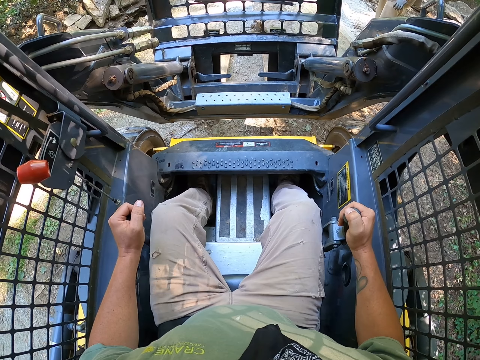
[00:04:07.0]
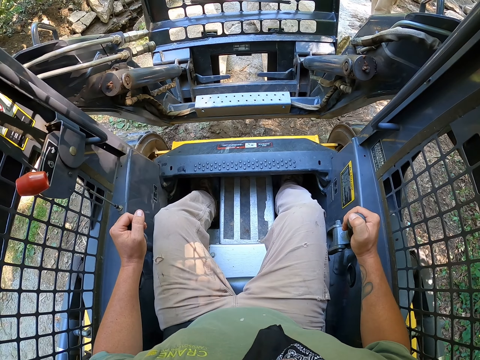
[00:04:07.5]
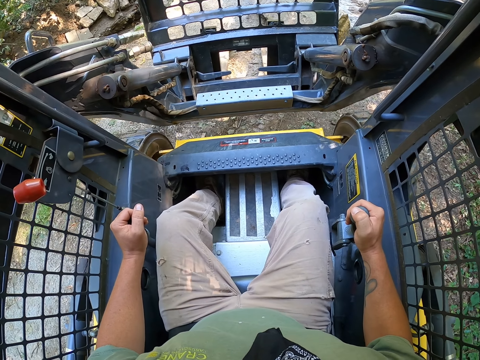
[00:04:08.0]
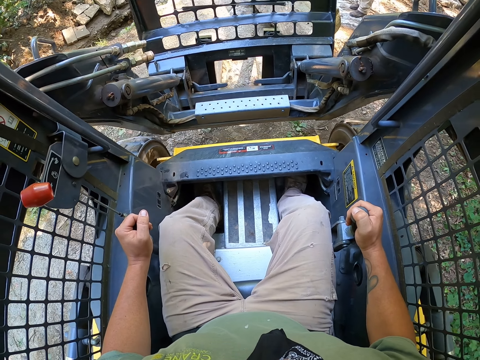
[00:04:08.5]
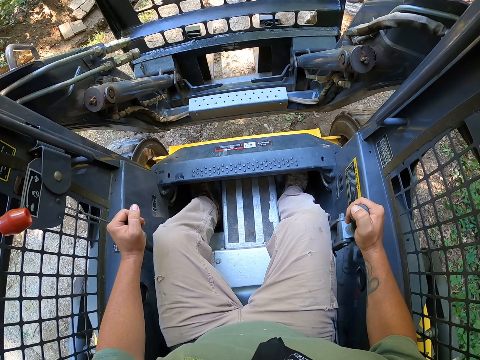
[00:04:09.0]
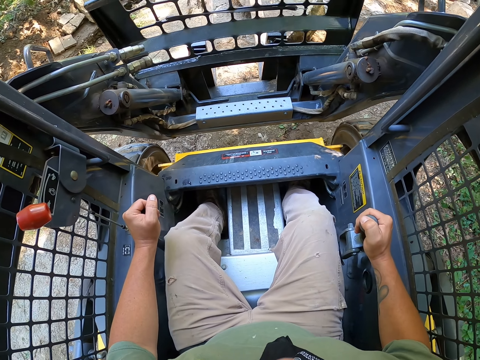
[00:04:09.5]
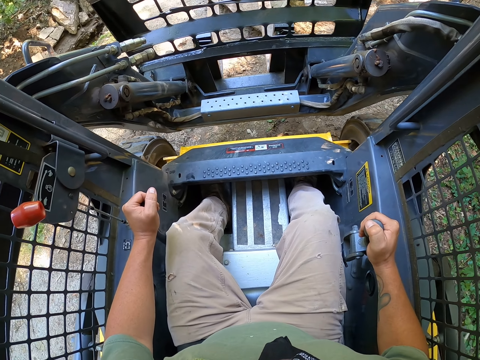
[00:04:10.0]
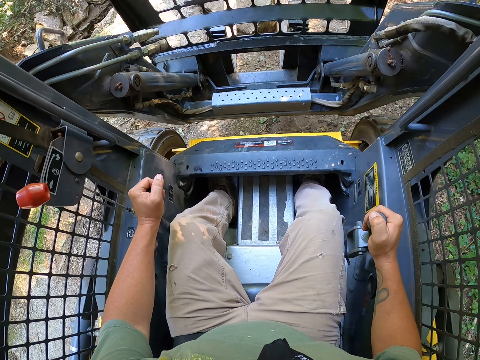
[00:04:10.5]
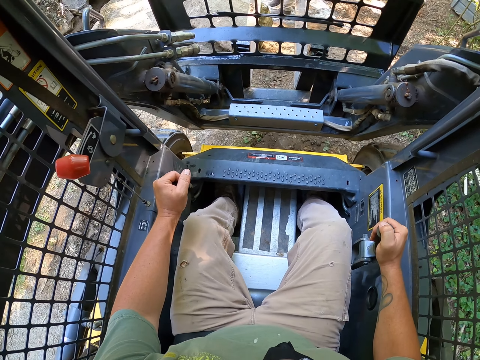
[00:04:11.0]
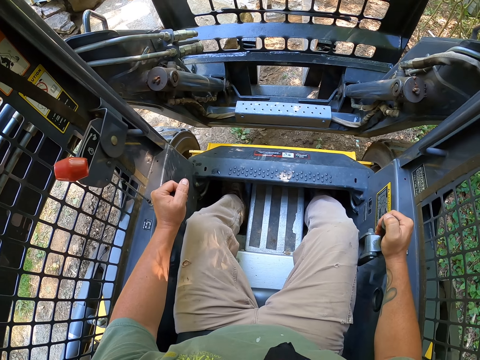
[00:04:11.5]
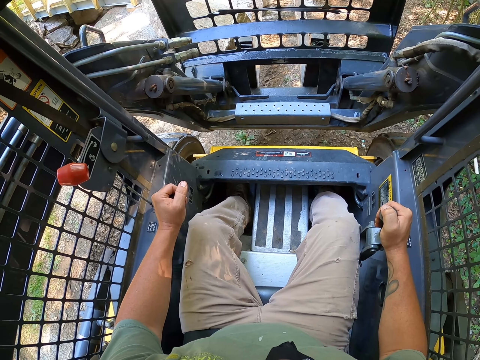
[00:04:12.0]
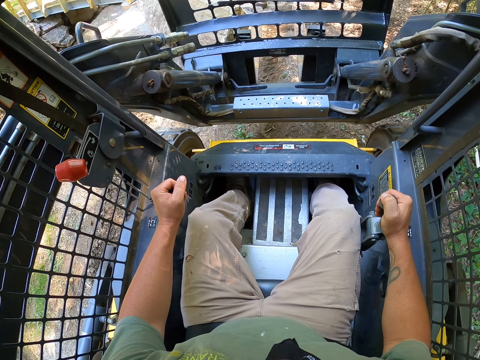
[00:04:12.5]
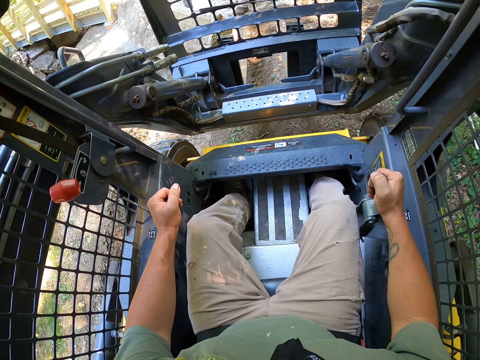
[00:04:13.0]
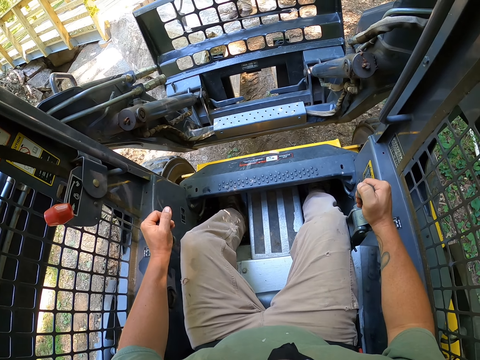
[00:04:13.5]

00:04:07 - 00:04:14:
The camera wearer drops the stone from the forklift.

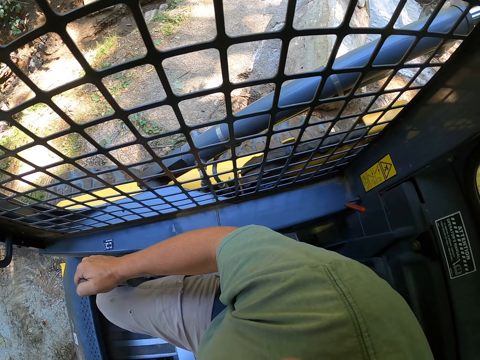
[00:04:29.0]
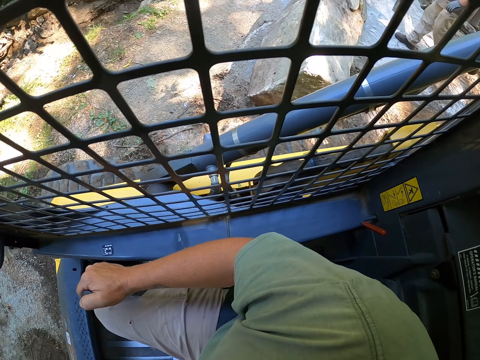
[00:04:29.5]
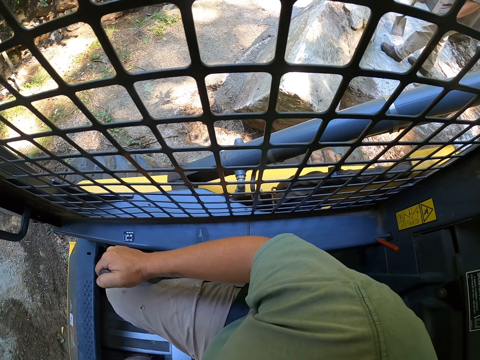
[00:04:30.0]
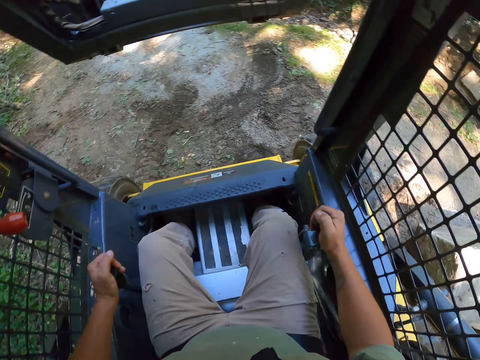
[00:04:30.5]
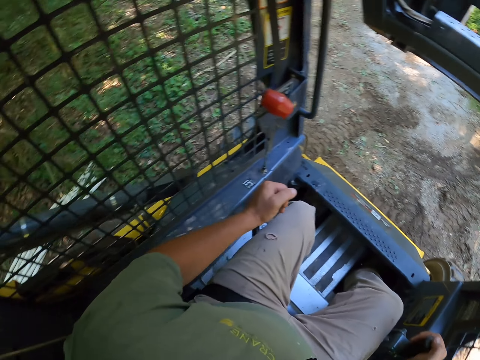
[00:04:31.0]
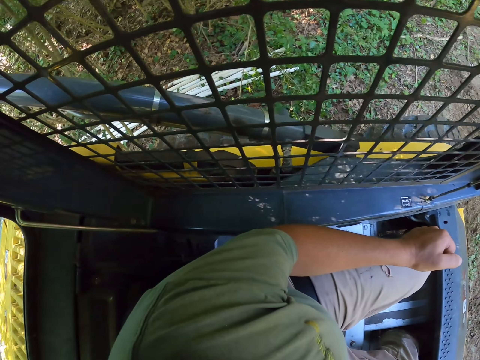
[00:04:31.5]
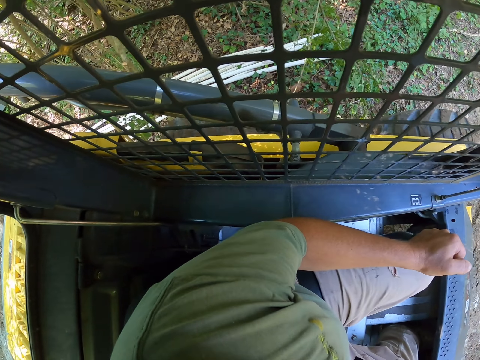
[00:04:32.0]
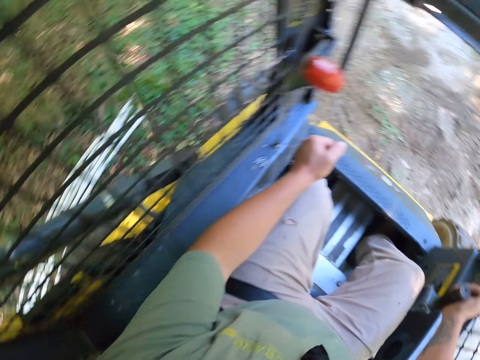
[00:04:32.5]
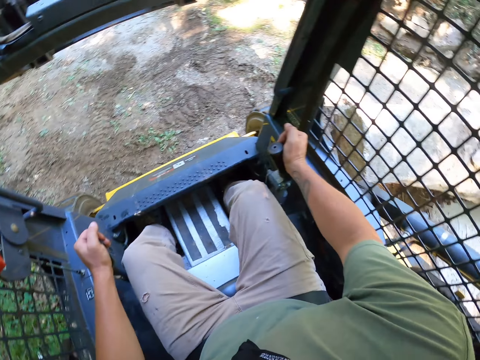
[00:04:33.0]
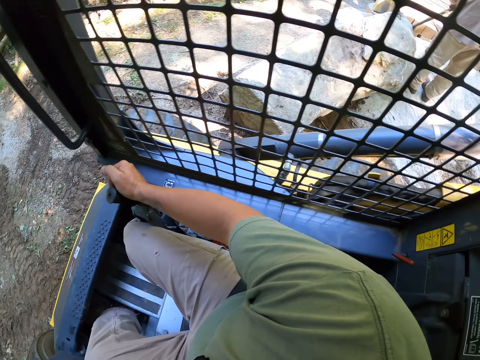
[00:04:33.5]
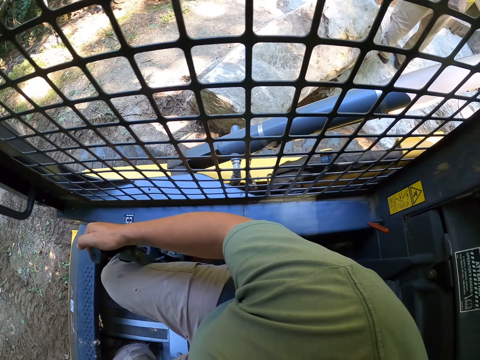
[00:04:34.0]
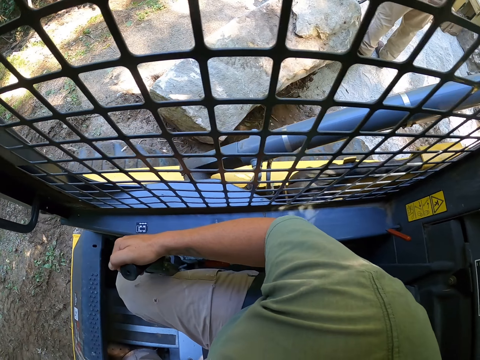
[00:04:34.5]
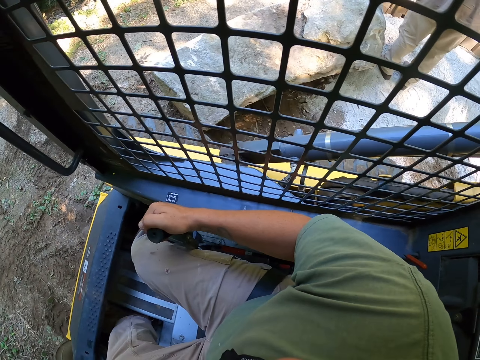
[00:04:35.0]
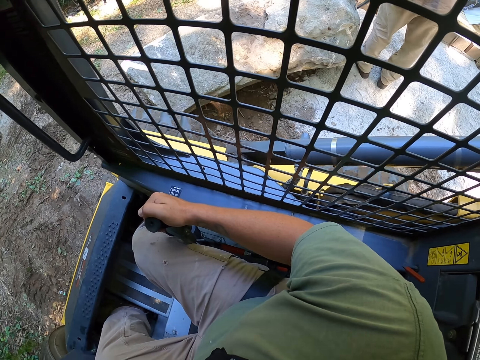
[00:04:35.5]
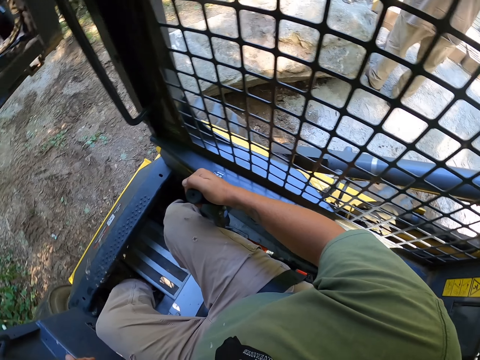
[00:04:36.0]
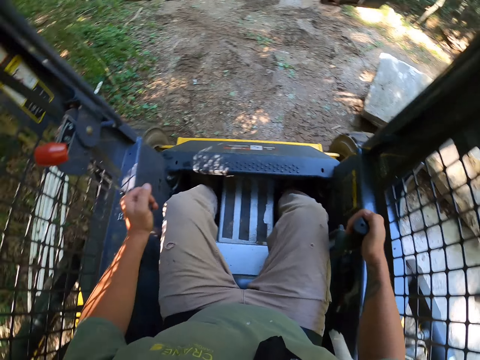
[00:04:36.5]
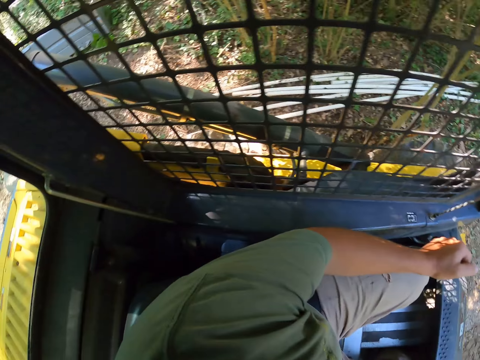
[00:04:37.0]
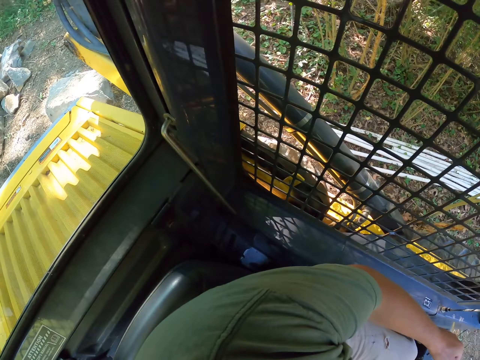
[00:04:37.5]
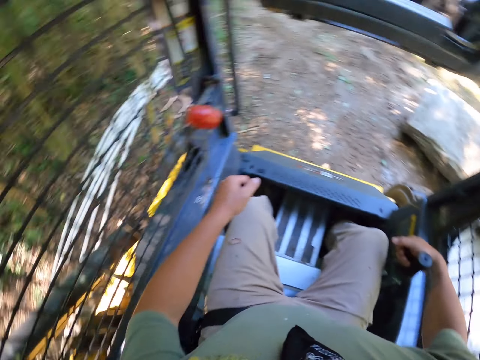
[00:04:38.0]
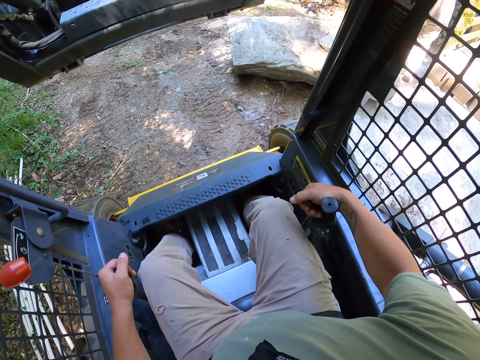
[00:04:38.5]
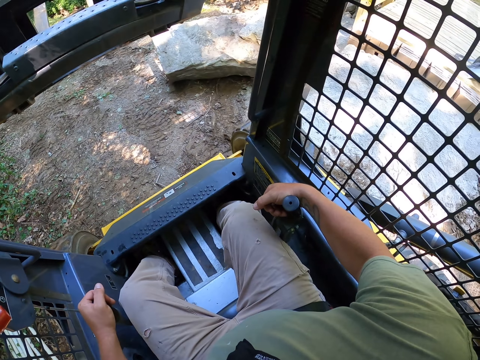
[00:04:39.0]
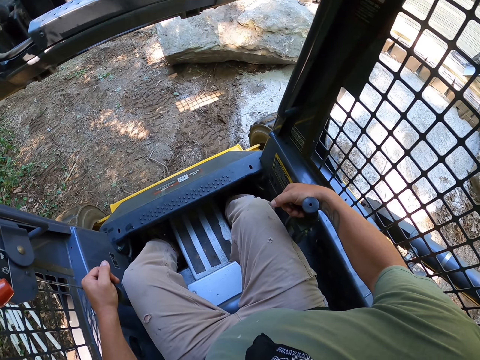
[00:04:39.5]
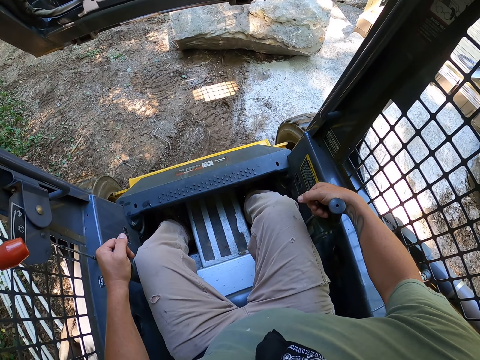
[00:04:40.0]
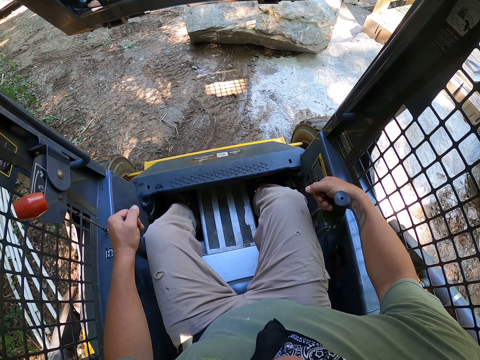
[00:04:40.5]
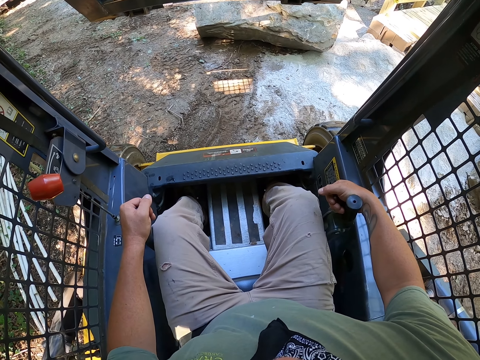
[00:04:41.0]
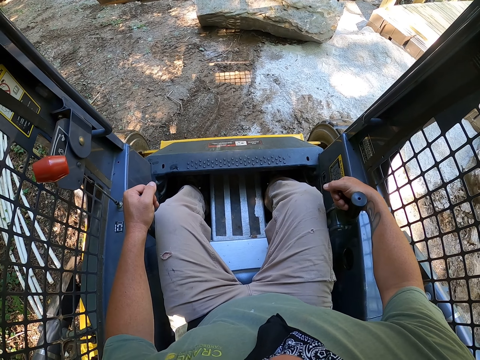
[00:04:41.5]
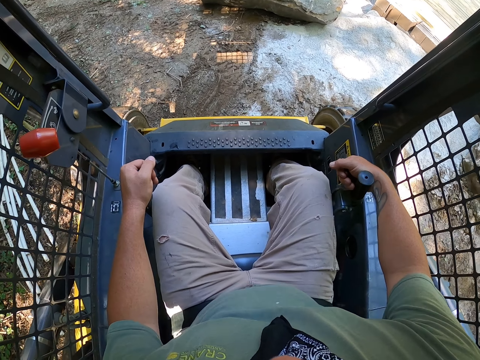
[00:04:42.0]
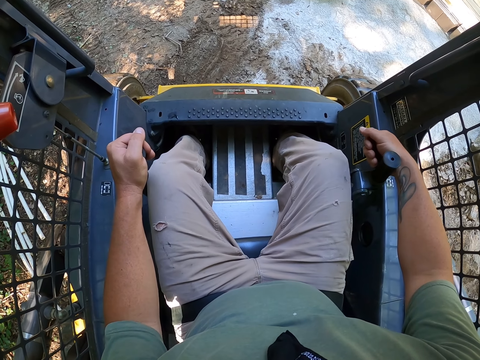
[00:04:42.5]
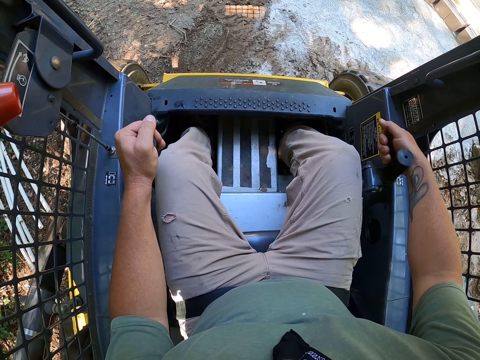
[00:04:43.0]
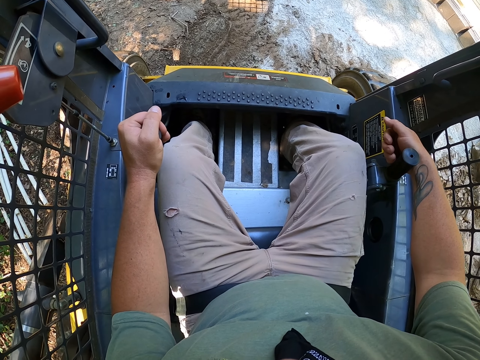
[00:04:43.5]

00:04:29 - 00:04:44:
The camera wearer reverses the forklift. They look around and drive the forklift.

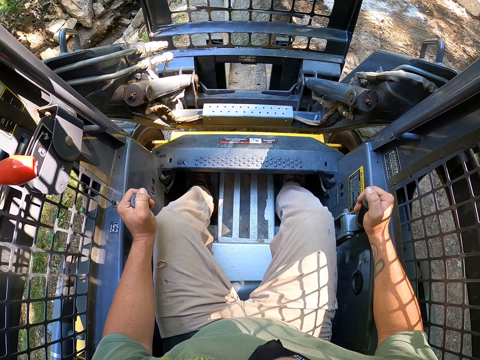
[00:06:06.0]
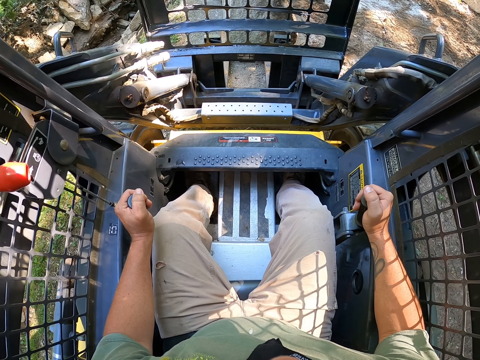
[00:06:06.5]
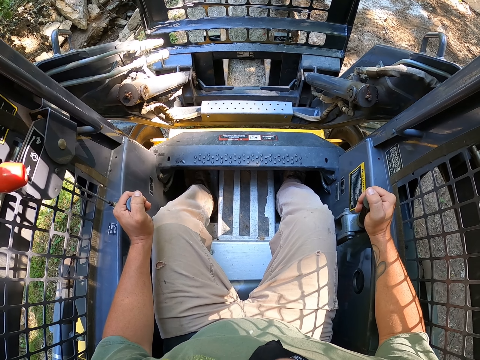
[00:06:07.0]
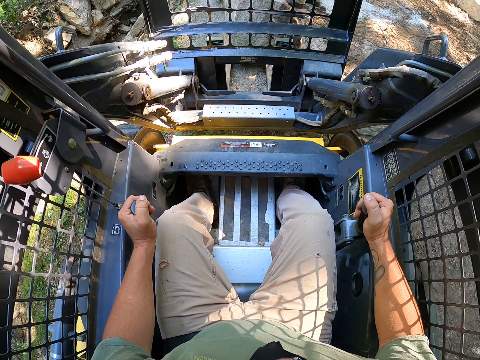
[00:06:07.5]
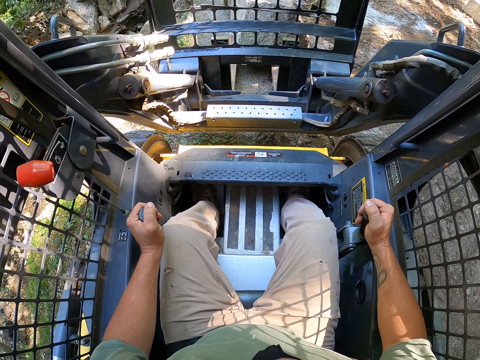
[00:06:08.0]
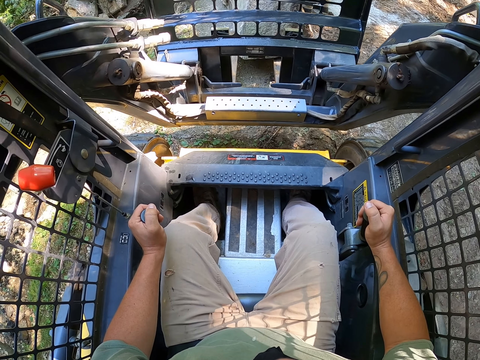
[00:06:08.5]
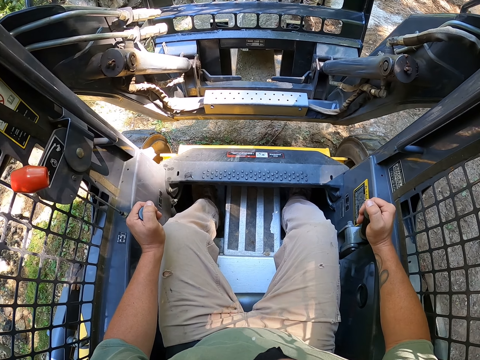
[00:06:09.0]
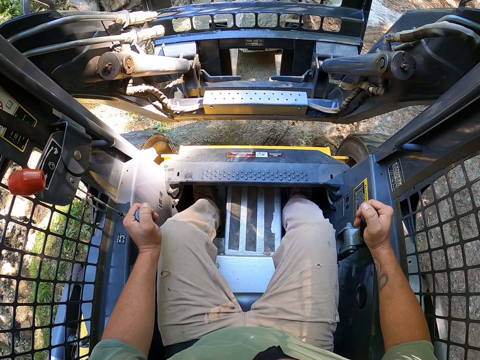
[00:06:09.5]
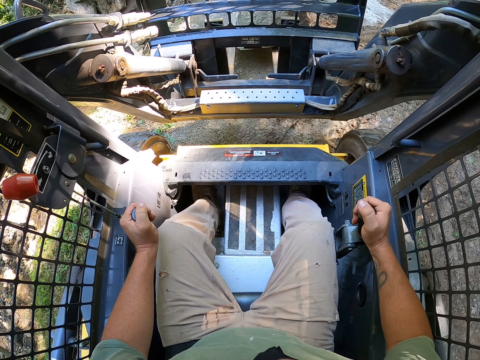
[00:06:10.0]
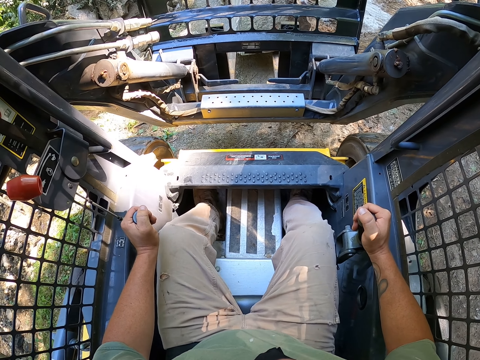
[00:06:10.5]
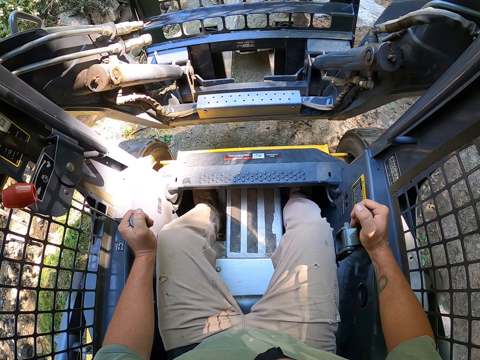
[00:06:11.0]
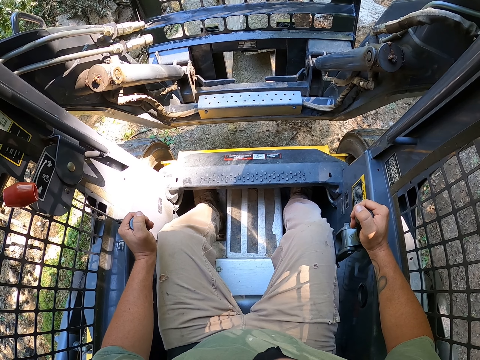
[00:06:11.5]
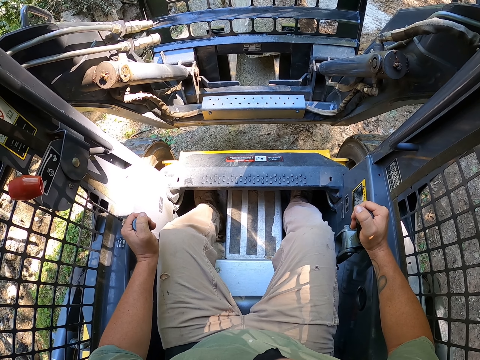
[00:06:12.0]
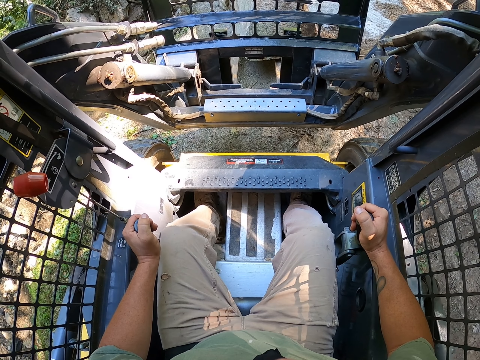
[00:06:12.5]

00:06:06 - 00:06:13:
The camera wearer lifts a rock with the forklift.
